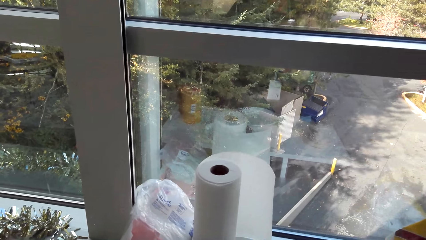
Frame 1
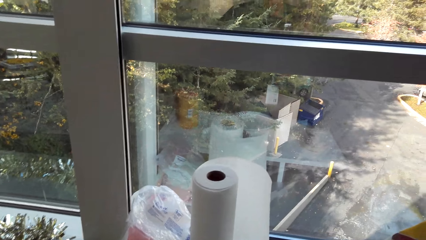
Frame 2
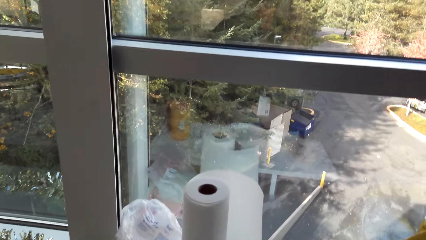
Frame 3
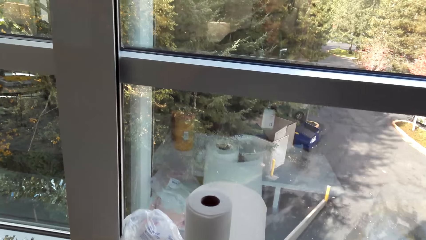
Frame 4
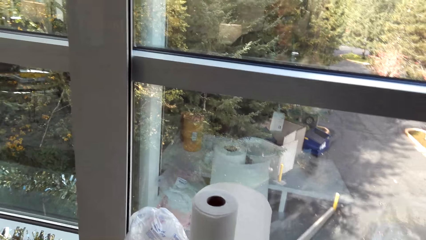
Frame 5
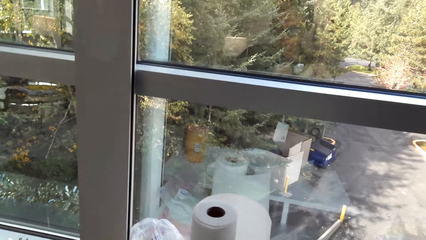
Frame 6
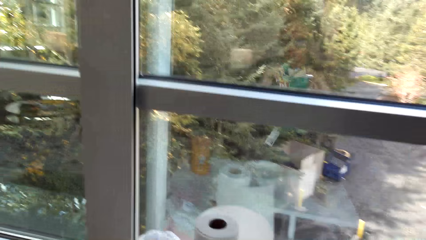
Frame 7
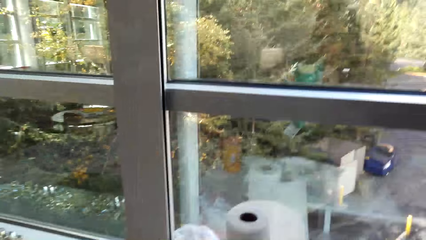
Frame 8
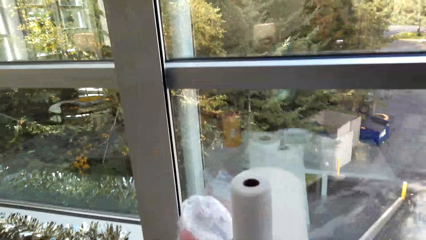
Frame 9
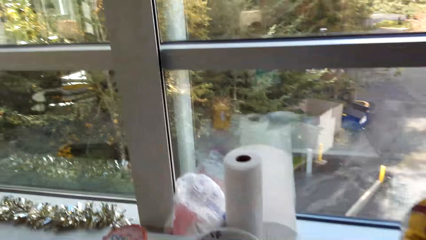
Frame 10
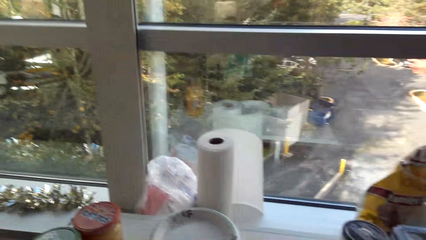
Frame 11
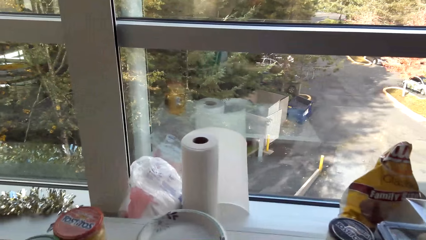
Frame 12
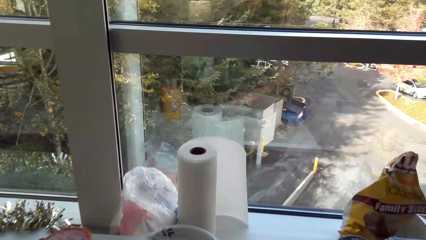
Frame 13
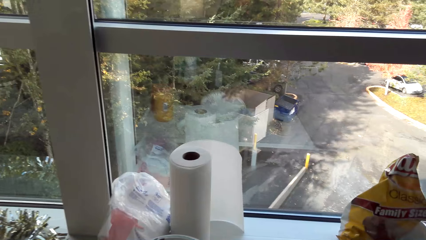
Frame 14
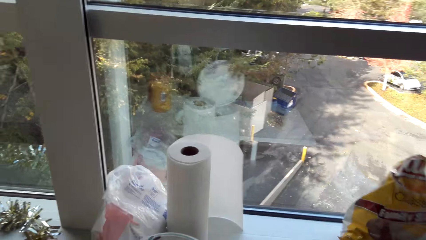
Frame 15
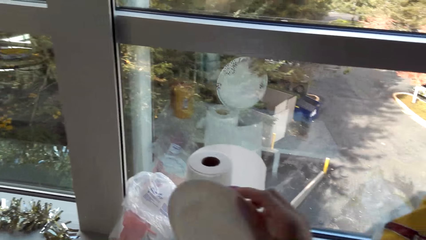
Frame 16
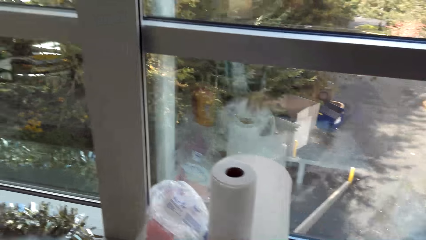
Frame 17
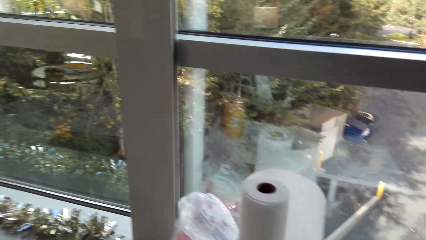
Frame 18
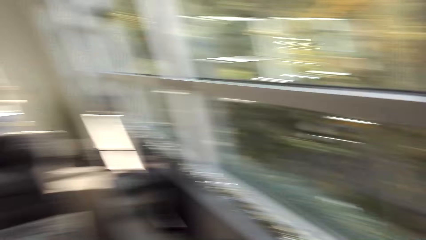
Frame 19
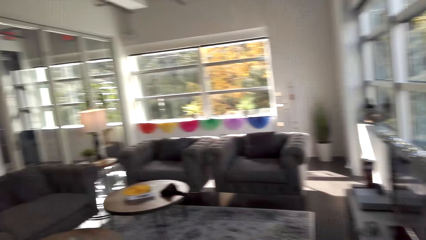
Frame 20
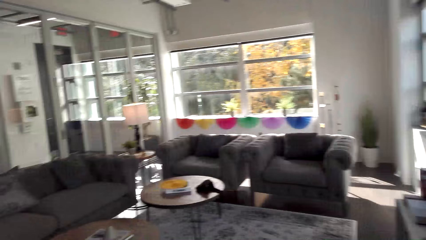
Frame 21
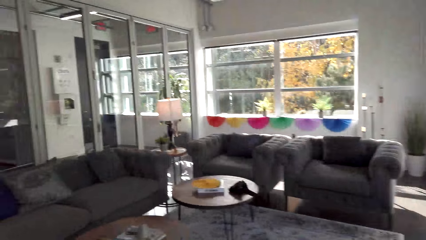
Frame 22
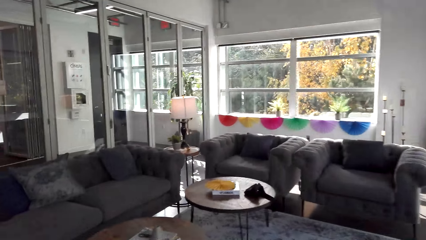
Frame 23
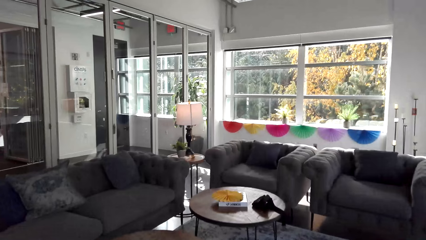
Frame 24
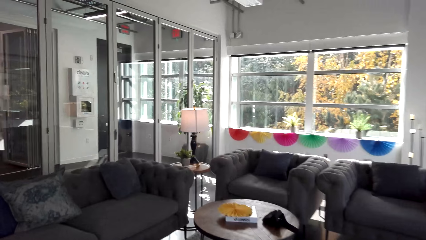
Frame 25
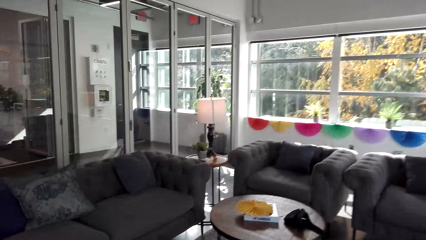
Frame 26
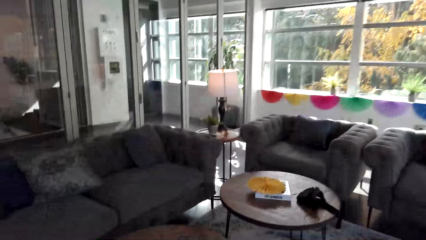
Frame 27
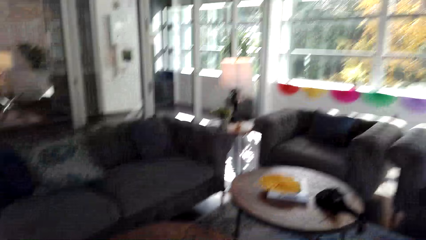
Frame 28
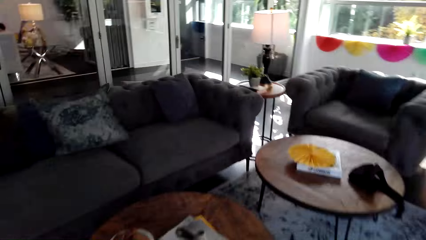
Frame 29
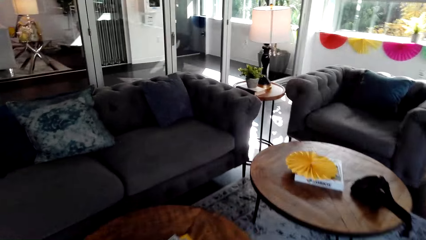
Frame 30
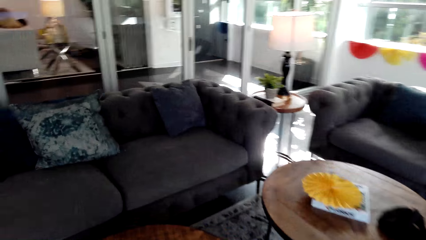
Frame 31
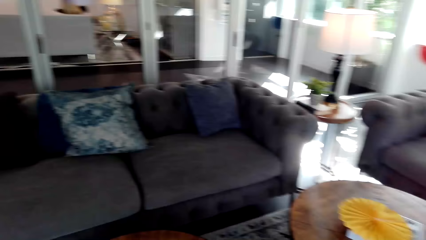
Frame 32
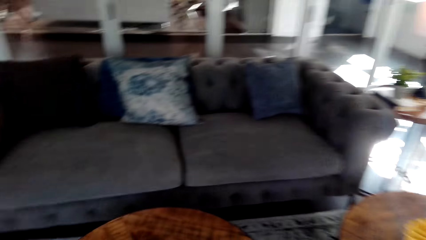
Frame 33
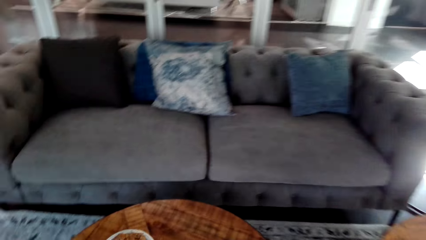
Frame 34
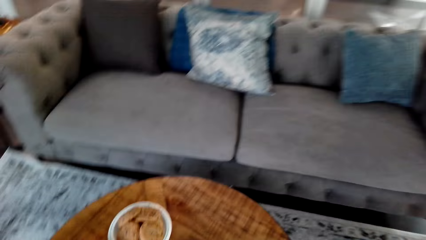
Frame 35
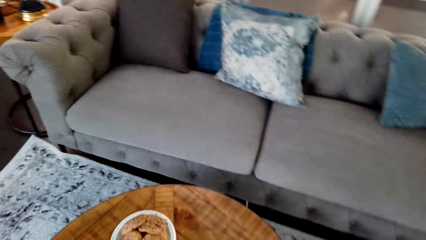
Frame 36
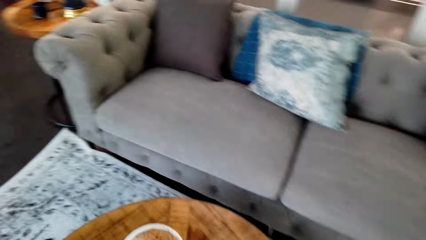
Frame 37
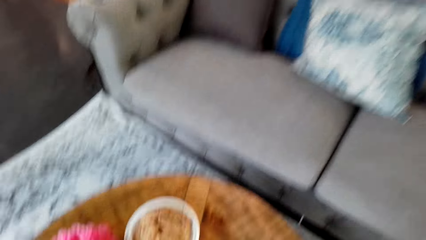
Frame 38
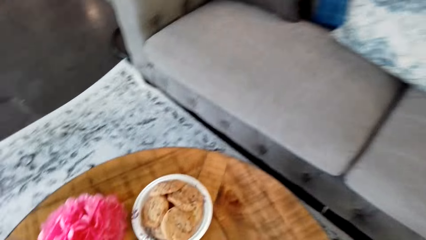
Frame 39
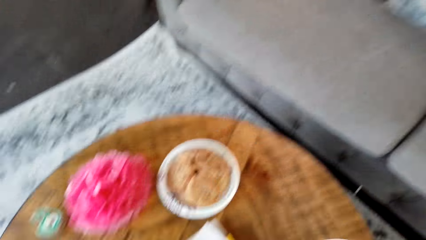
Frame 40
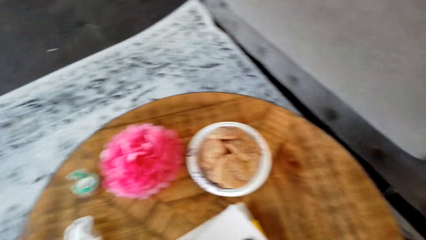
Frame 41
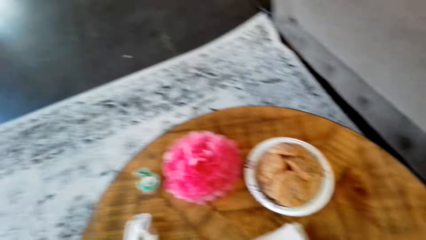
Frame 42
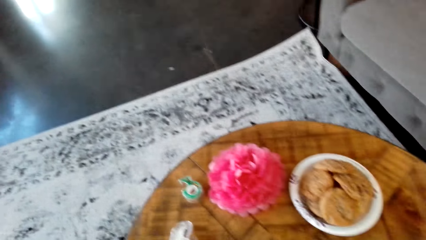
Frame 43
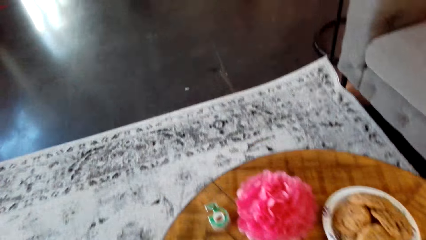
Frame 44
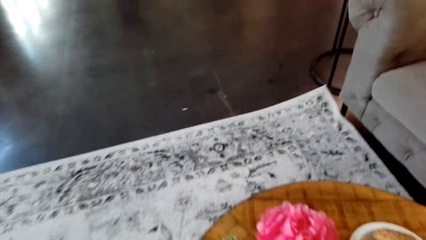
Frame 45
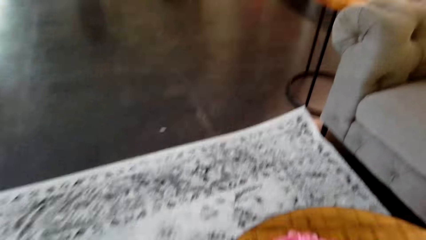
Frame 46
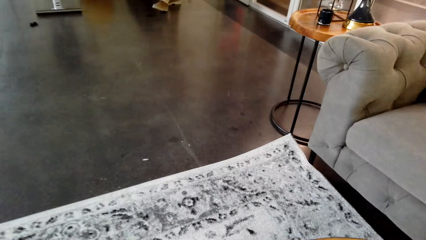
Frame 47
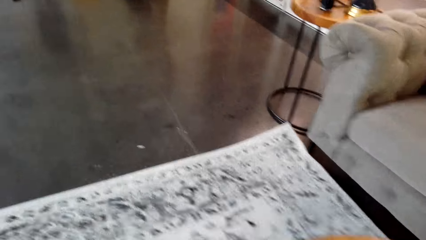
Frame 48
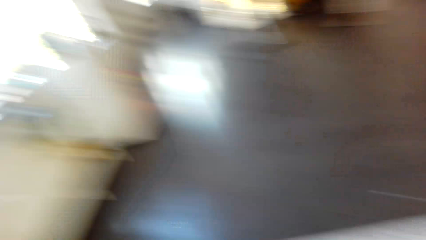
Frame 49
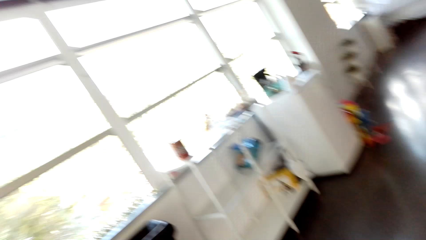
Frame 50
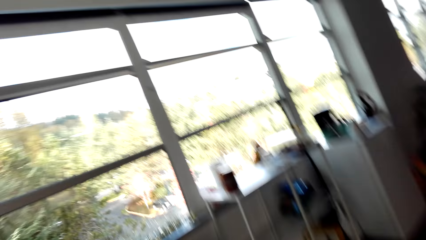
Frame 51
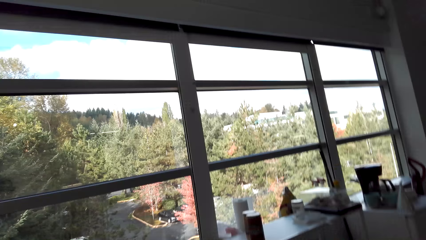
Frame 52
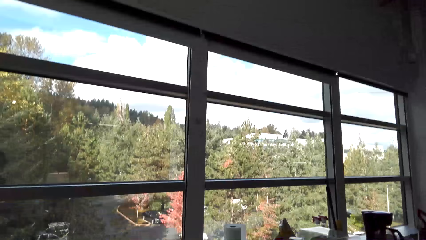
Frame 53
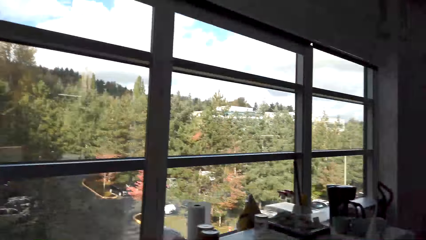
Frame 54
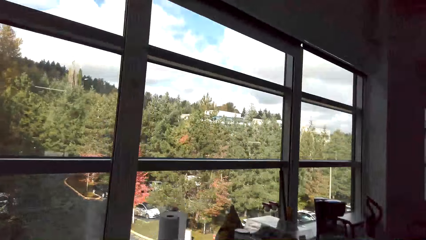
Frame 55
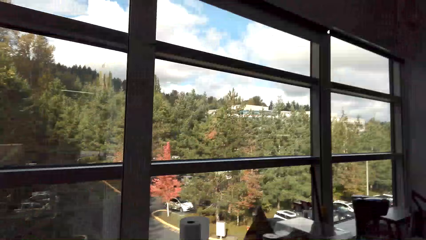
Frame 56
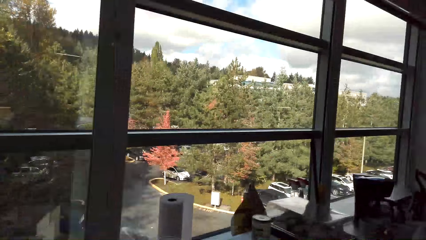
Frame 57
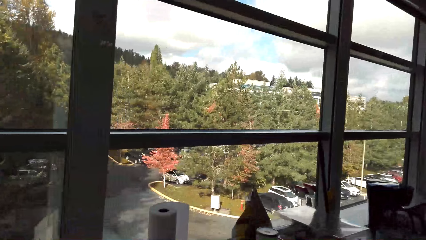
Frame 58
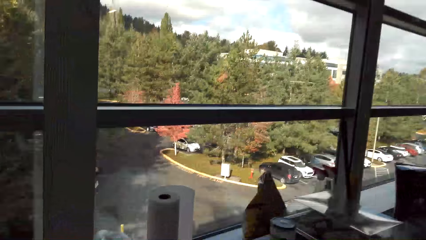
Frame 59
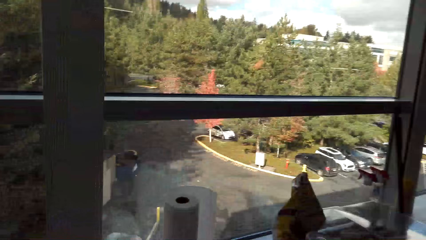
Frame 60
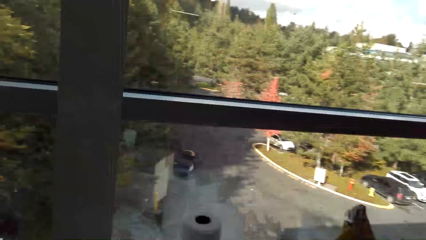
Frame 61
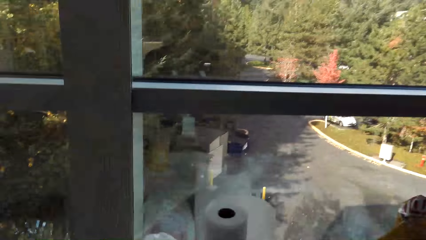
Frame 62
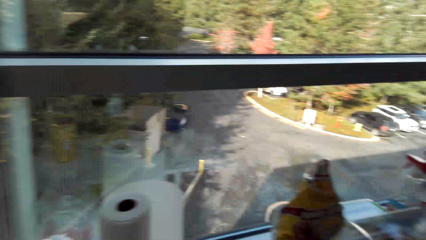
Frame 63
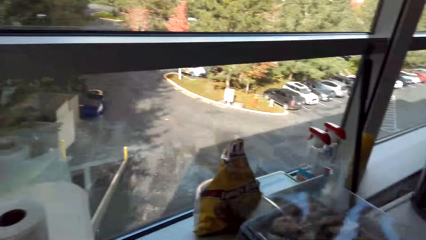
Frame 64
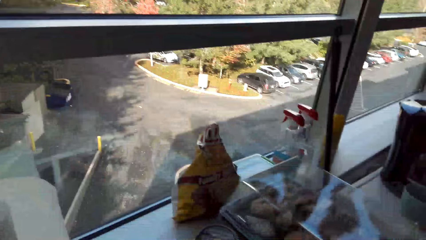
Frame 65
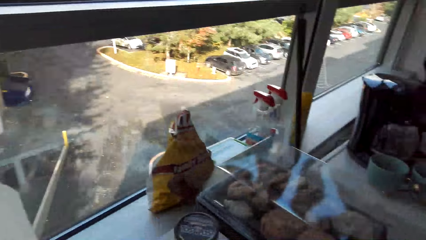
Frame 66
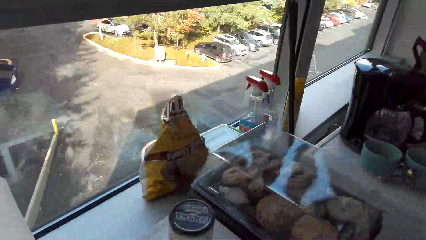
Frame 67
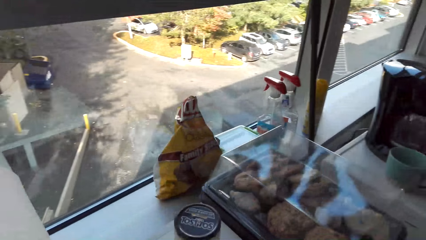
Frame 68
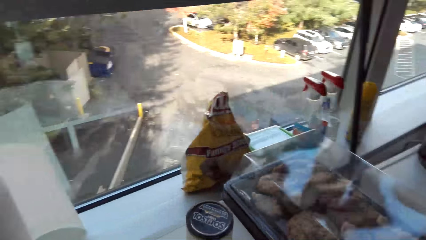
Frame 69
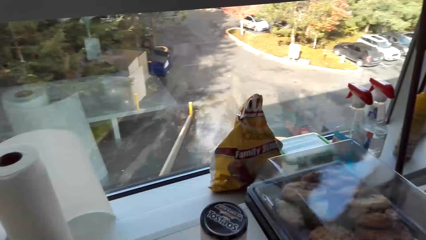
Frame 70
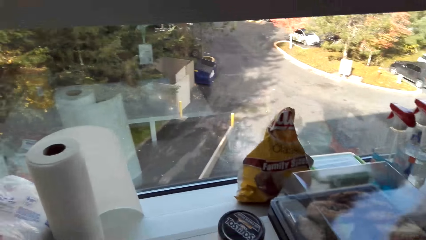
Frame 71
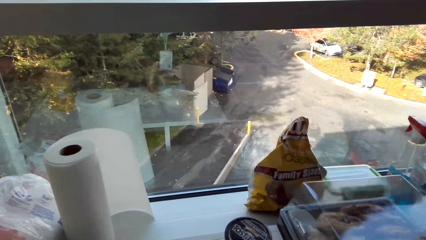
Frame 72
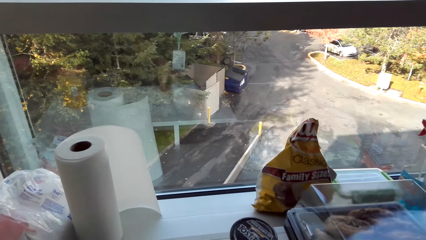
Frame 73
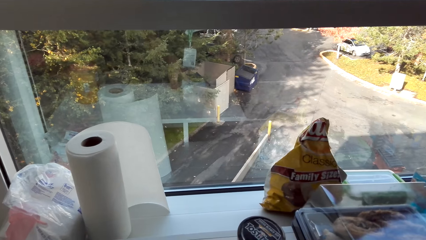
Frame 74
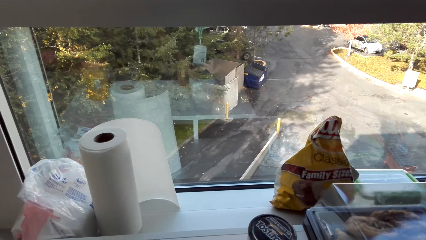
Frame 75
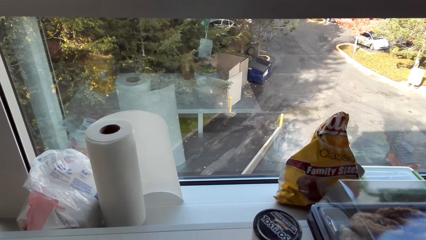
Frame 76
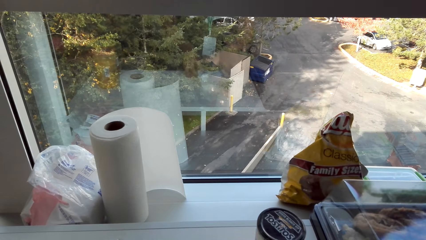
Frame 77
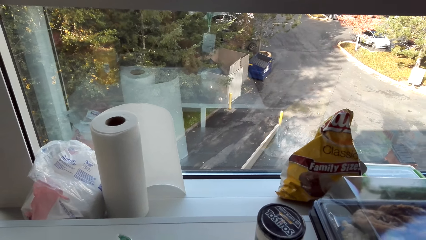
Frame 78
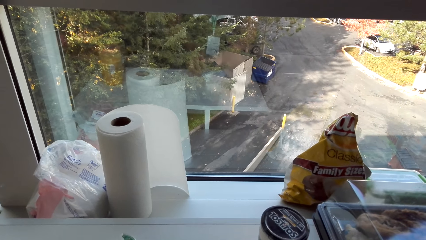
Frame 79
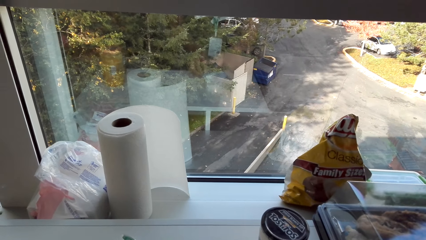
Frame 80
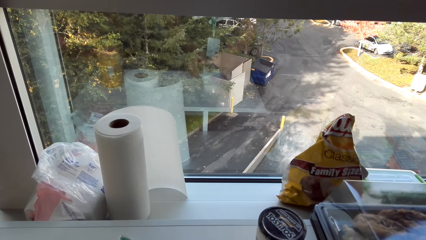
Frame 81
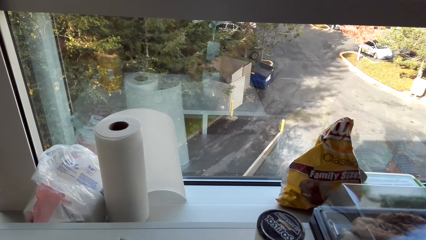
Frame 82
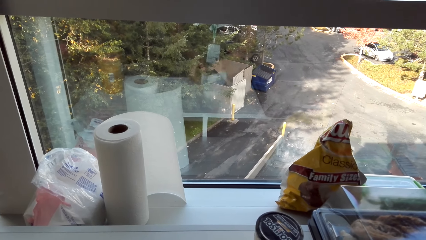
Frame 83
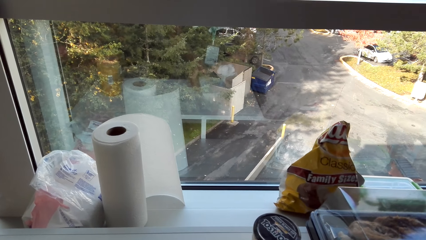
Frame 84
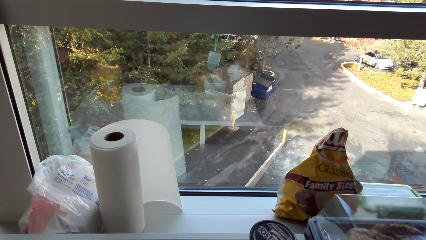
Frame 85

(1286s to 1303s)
The camera wearer walks around the room. They walk around the room again.
